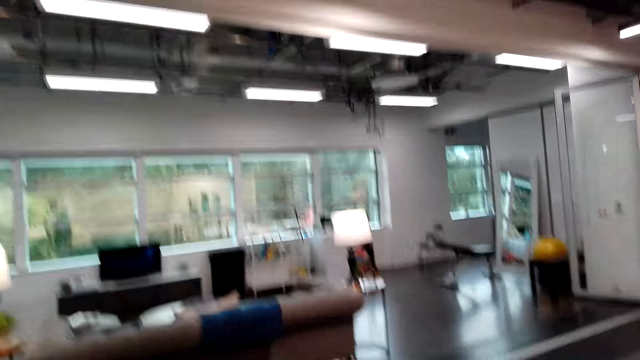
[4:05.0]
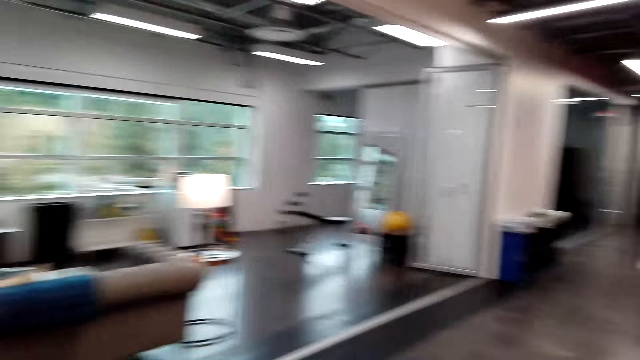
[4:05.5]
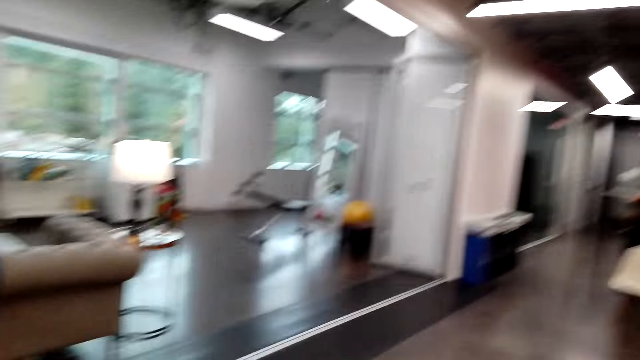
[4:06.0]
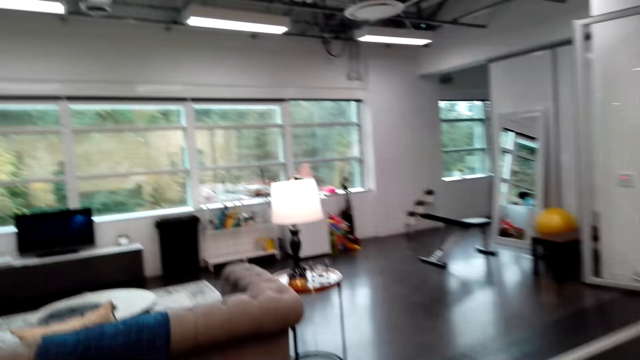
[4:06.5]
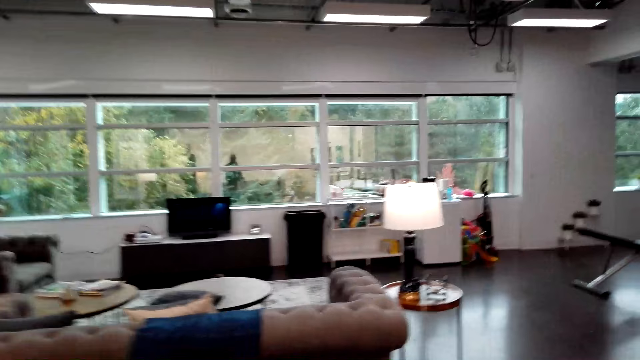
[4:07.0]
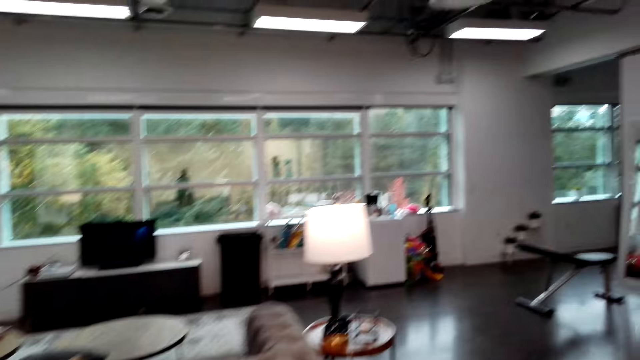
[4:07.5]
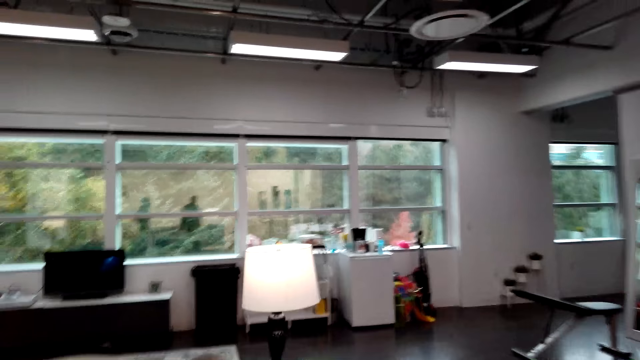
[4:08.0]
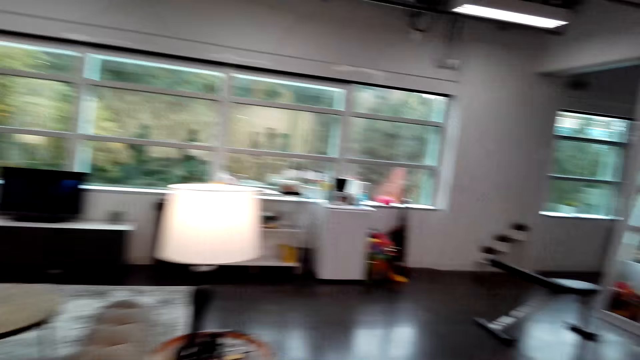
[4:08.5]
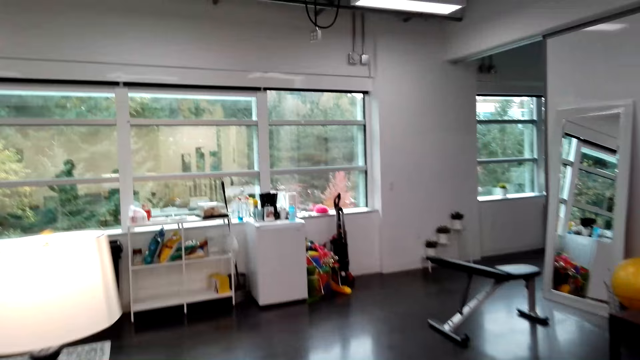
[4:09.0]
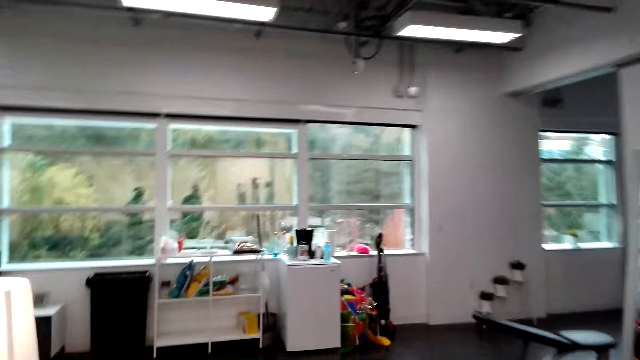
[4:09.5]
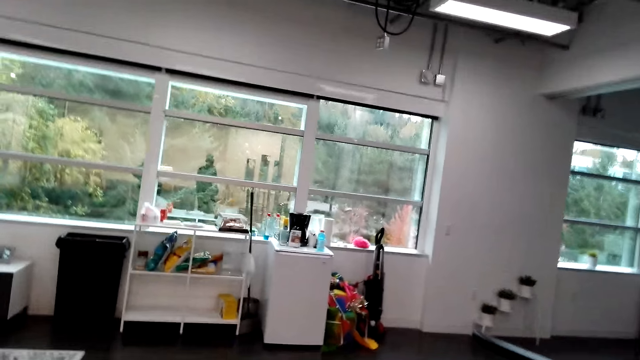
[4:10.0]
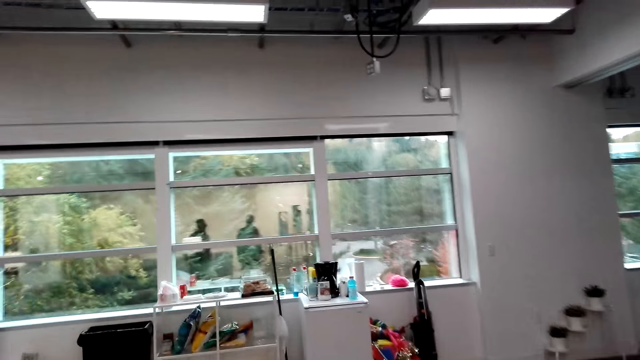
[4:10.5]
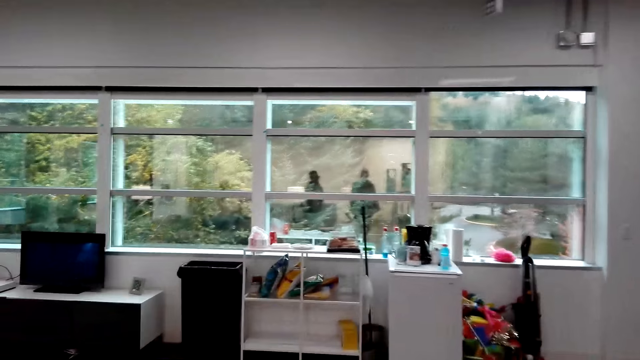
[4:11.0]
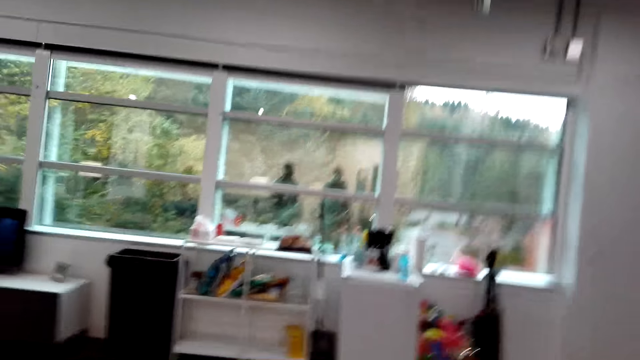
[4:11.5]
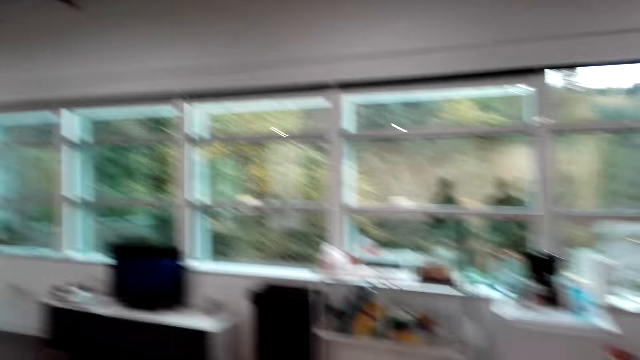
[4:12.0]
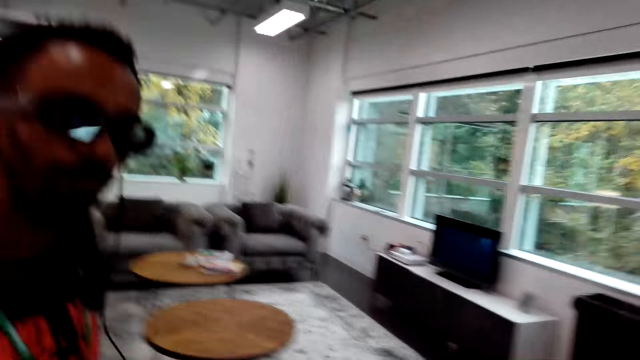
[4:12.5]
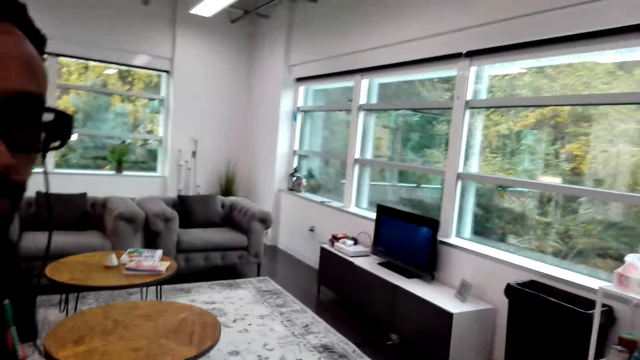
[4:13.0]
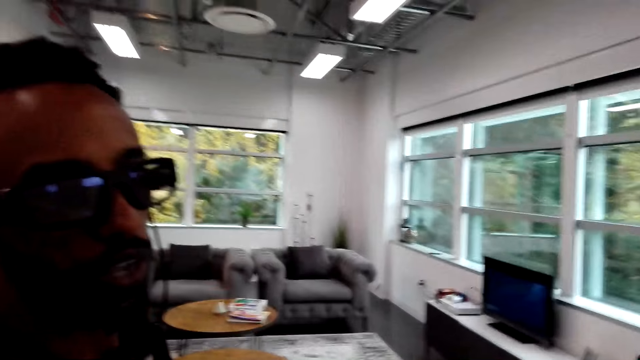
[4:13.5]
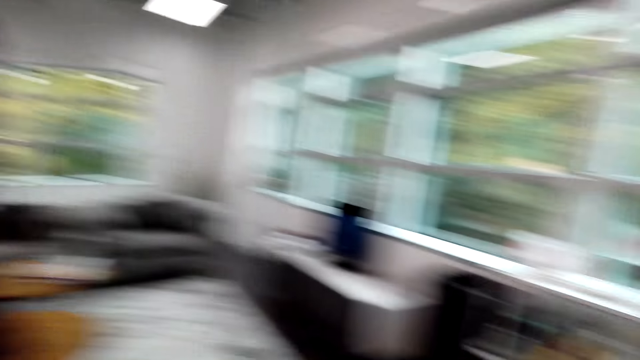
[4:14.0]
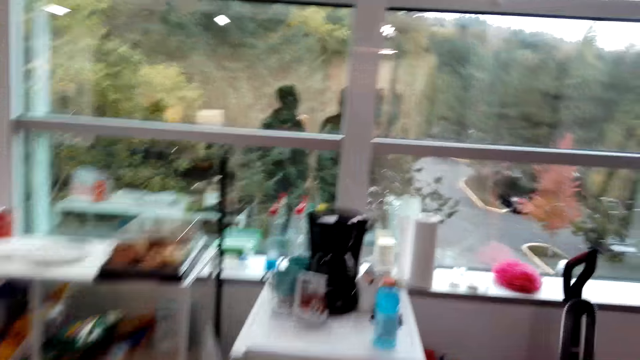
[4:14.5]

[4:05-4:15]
The camera wearer looks around. A woman reads a book. The camera wearer does something. A man stands close to the camera wearer. The camera wearer looks around. The man looks around. The camera wearer walks around.

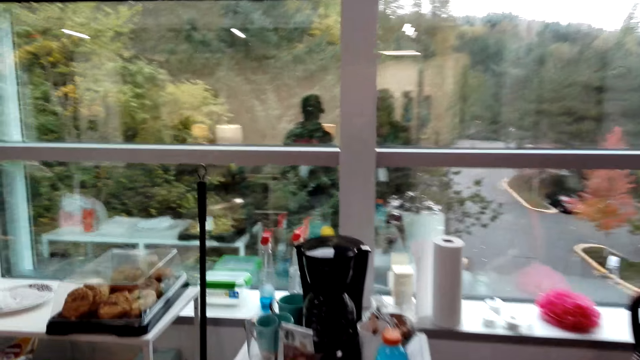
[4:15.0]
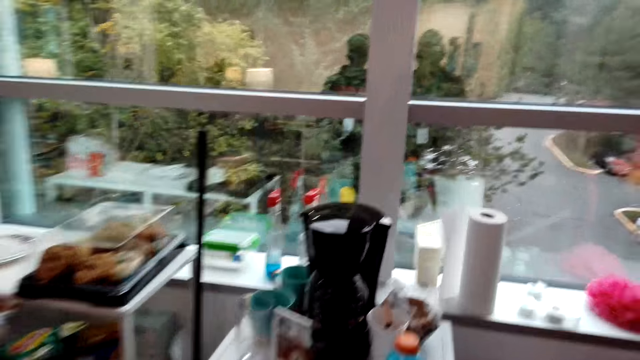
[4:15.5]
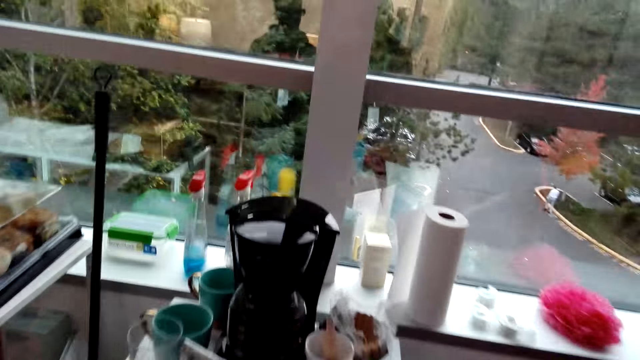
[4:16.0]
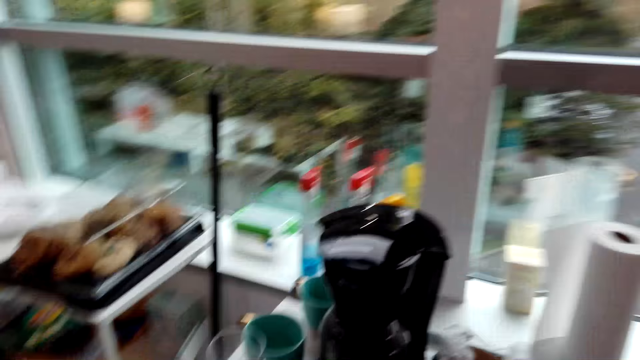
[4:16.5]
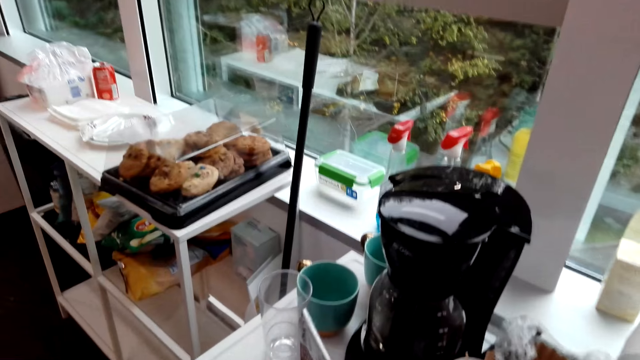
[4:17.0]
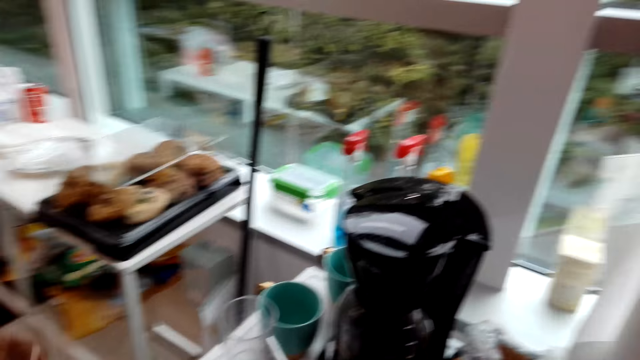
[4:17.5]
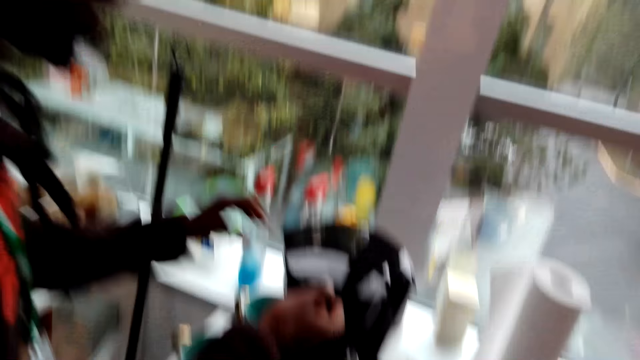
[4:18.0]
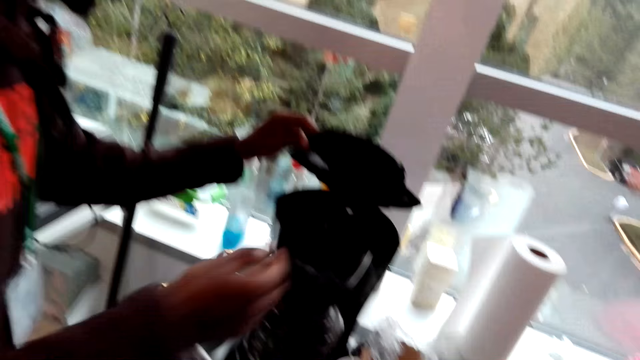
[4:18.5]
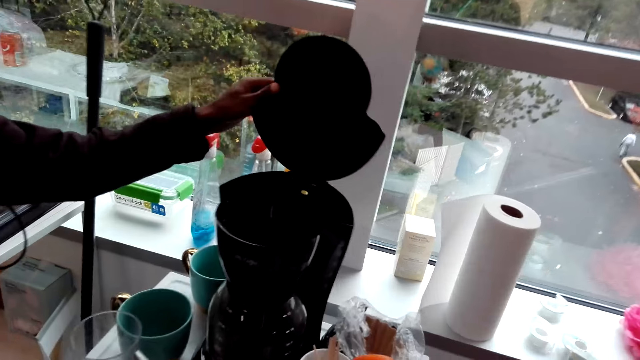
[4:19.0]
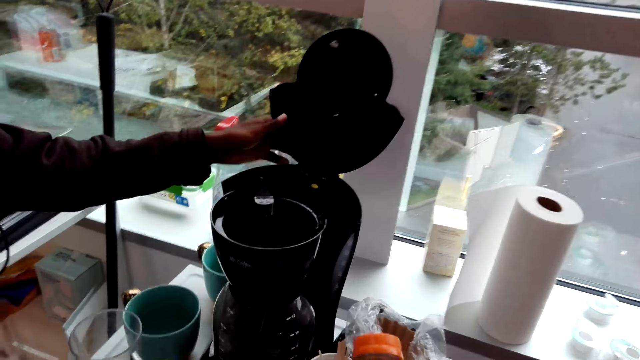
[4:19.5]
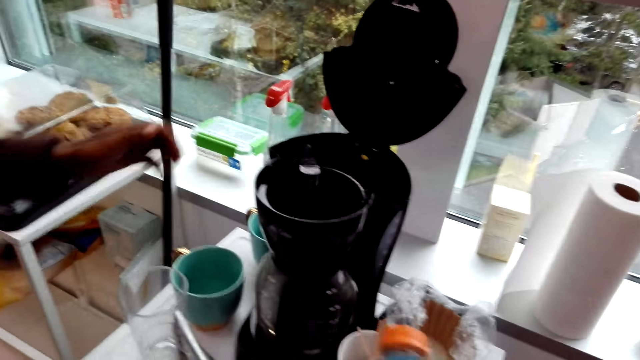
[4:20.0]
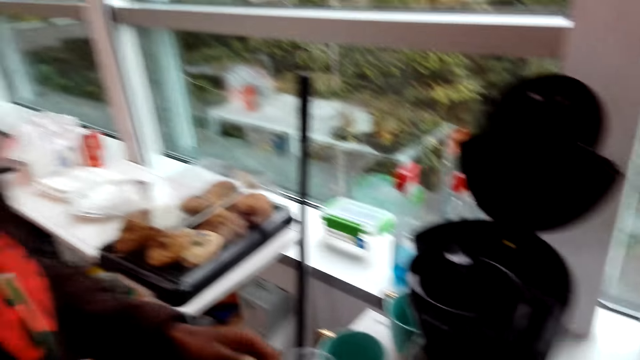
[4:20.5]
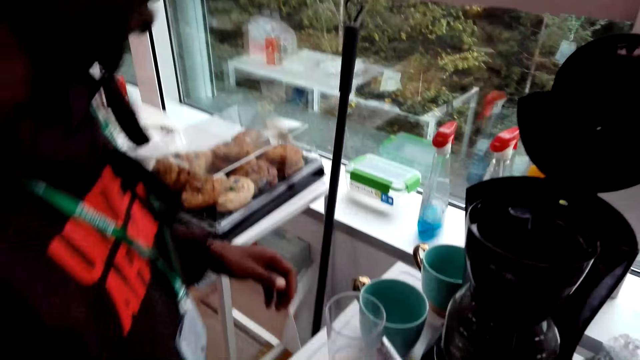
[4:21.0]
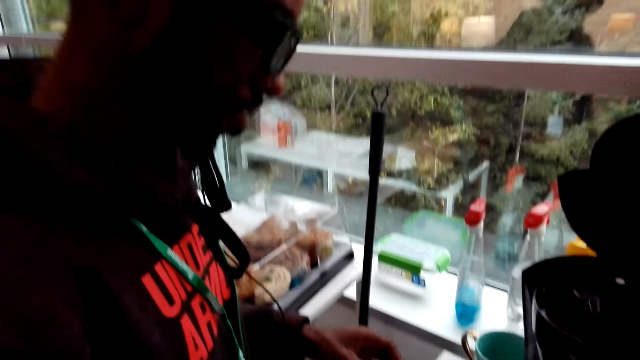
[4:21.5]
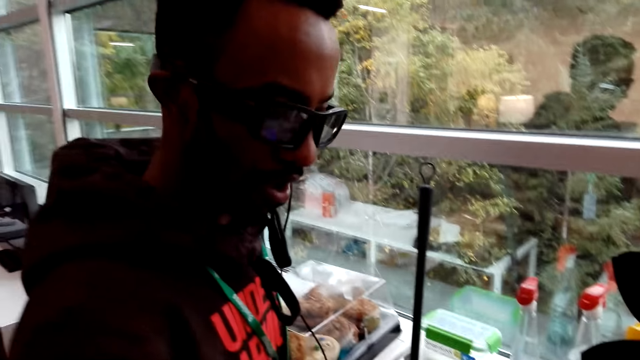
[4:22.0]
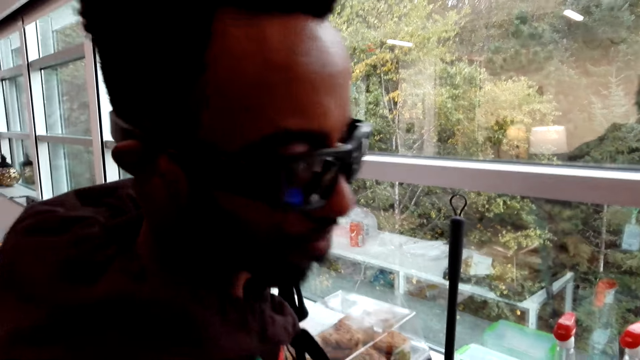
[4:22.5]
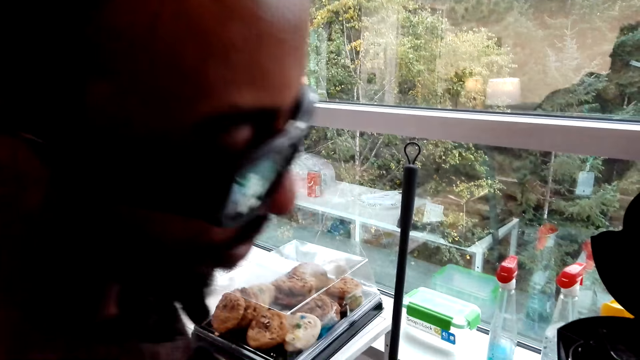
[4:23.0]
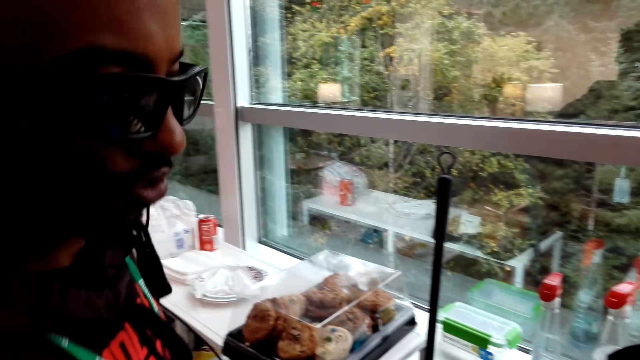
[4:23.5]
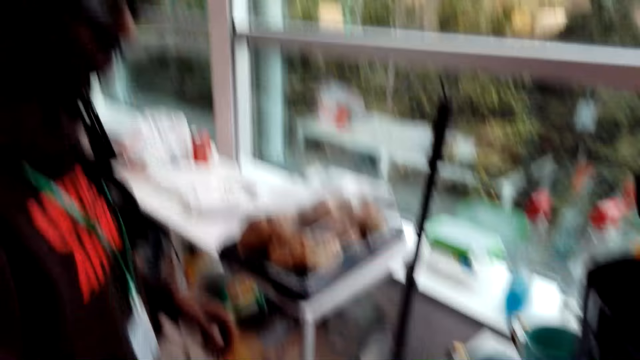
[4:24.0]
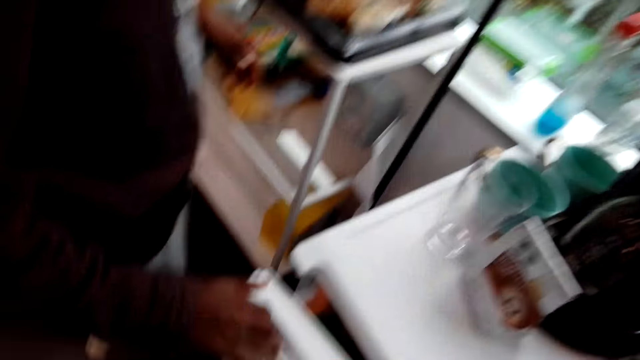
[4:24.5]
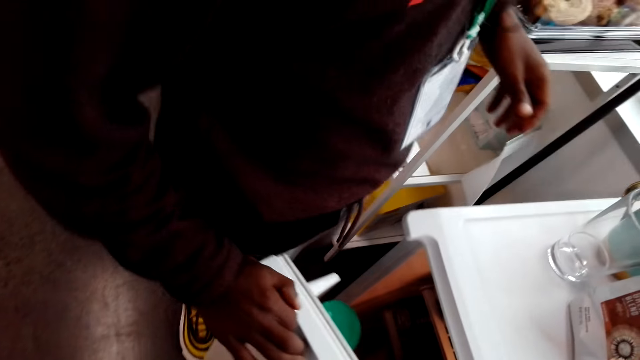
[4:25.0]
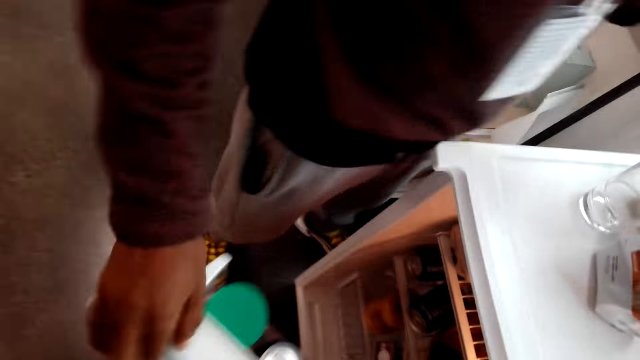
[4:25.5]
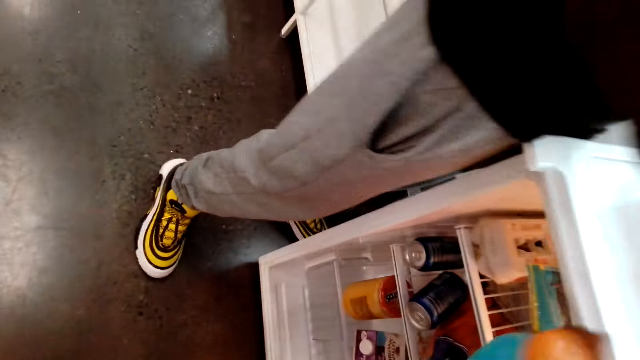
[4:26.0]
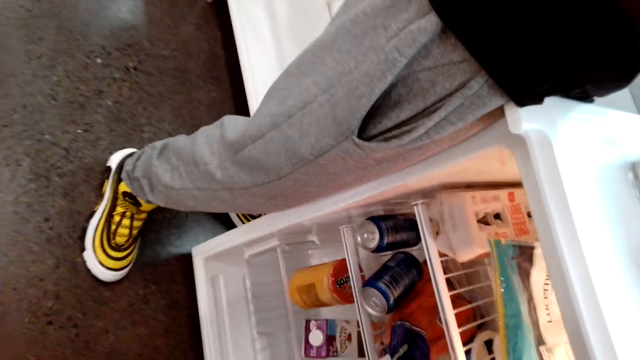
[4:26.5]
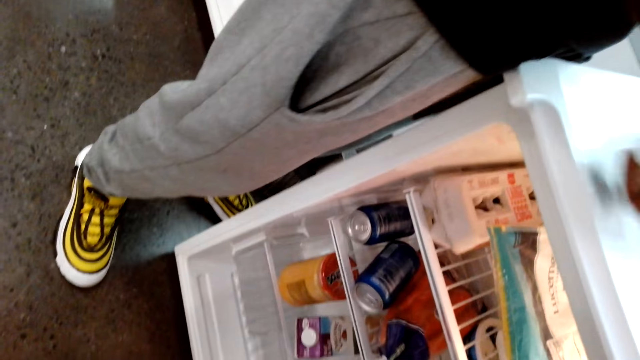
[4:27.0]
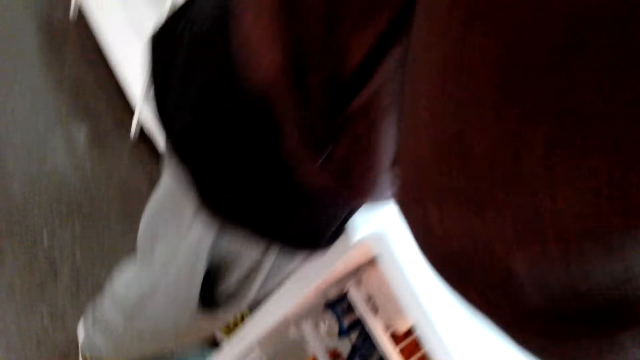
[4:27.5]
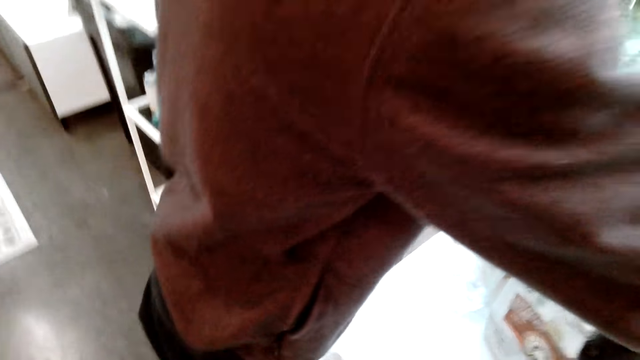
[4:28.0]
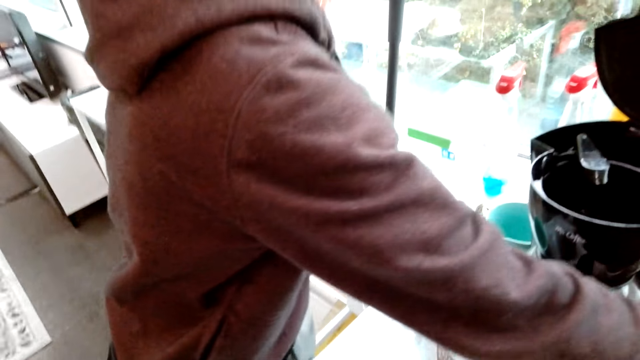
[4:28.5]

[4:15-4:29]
The camera wearer looks around and moves around the room. A man opens the coffee maker or kettle. The camera wearer holds a bottle and looks around. The man moves around, opens the fridge door and moves around. The camera wearer holds the bottle. The man does something on the top of the fridge. The camera wearer puts the bottle in the fridge and looks around. The man holds something on the fridge.
